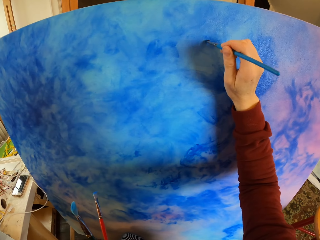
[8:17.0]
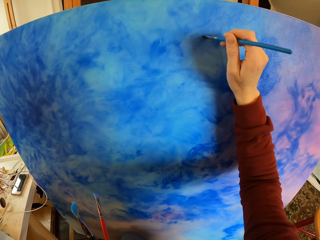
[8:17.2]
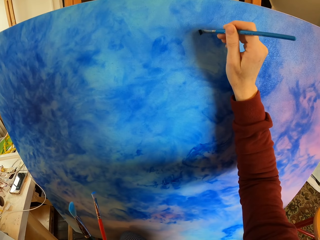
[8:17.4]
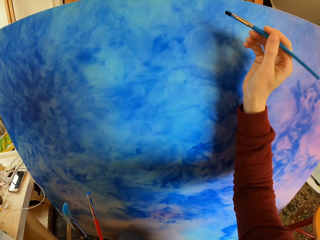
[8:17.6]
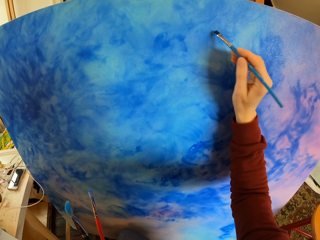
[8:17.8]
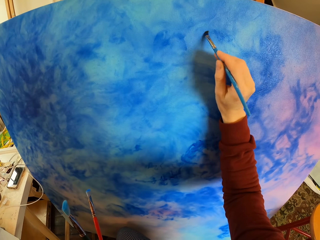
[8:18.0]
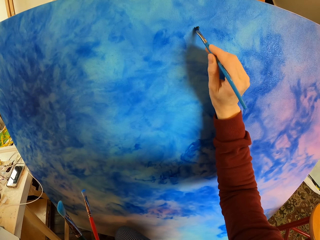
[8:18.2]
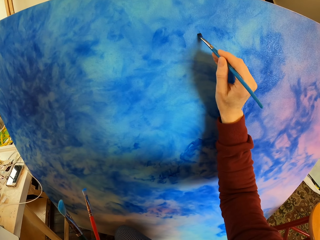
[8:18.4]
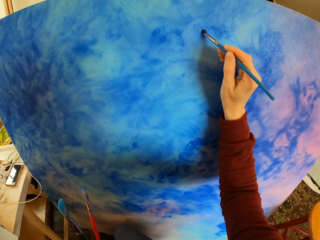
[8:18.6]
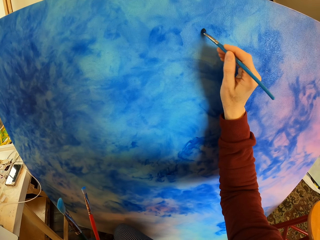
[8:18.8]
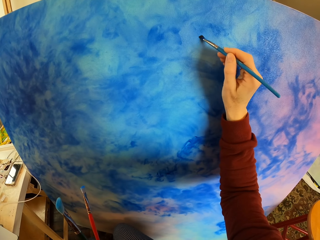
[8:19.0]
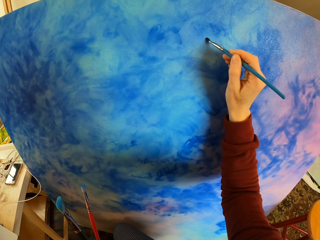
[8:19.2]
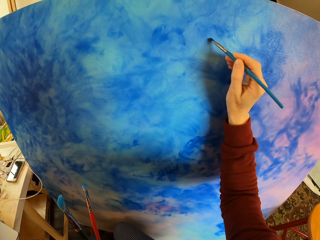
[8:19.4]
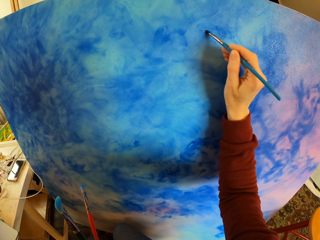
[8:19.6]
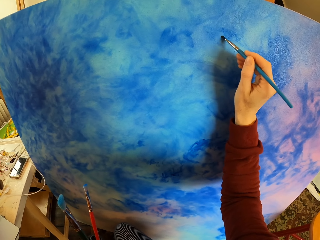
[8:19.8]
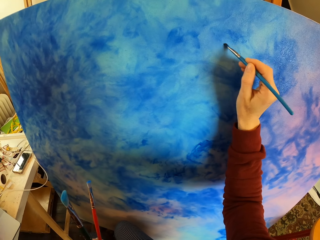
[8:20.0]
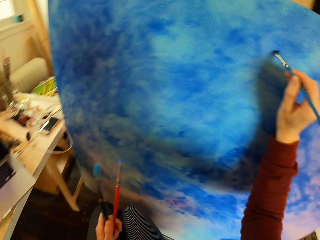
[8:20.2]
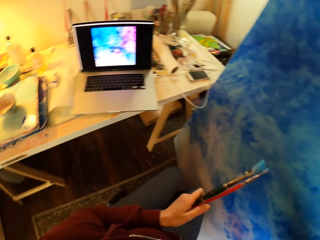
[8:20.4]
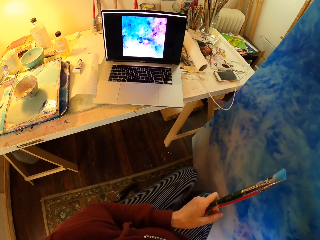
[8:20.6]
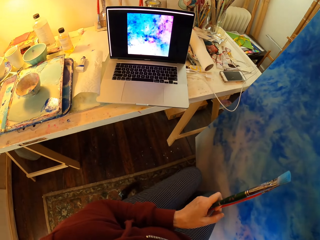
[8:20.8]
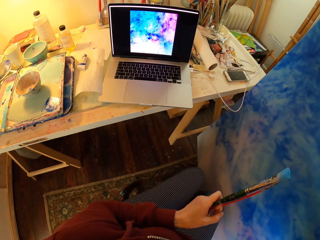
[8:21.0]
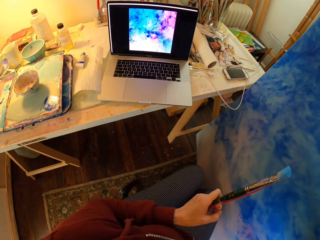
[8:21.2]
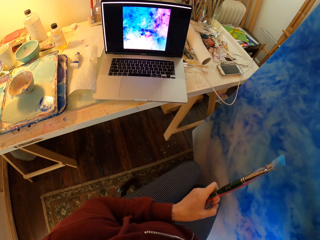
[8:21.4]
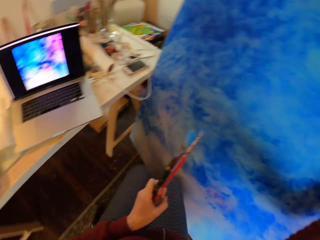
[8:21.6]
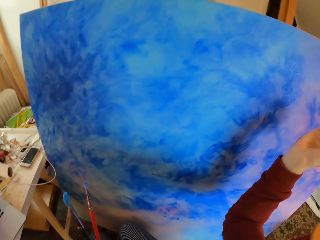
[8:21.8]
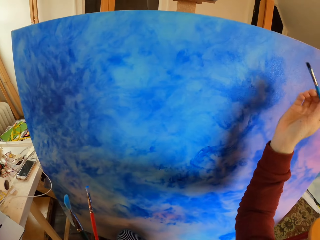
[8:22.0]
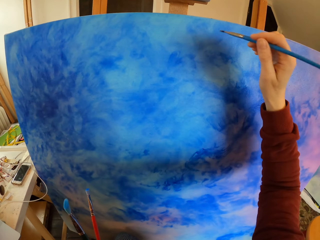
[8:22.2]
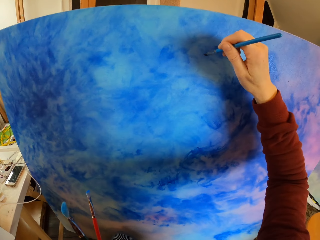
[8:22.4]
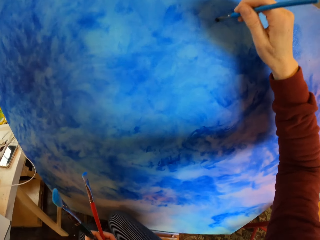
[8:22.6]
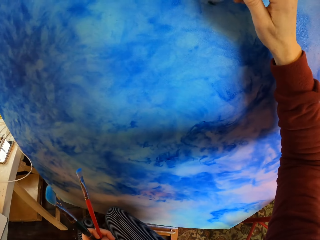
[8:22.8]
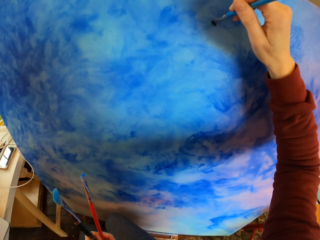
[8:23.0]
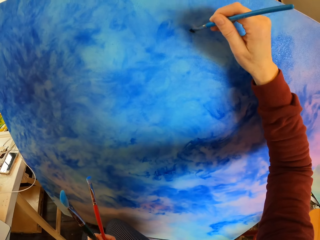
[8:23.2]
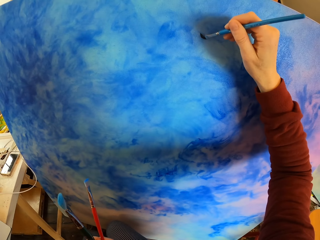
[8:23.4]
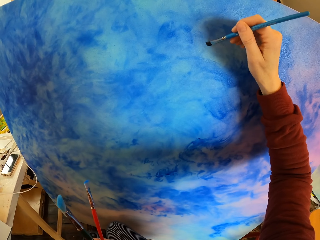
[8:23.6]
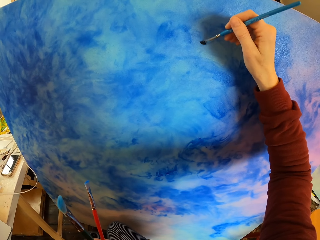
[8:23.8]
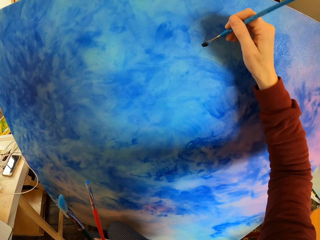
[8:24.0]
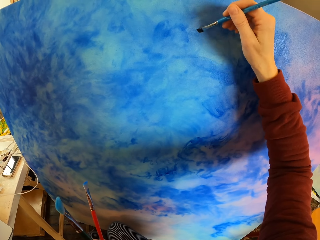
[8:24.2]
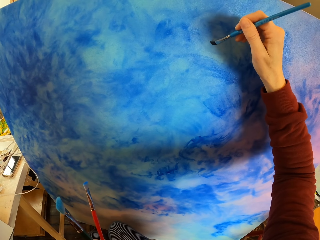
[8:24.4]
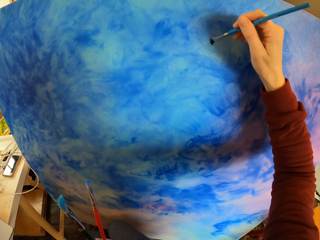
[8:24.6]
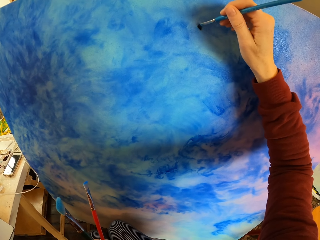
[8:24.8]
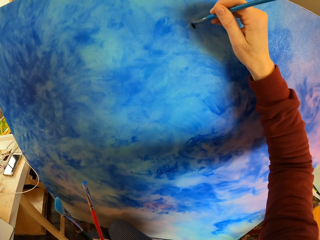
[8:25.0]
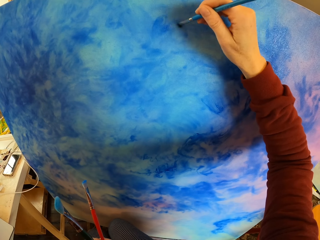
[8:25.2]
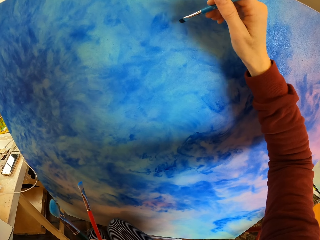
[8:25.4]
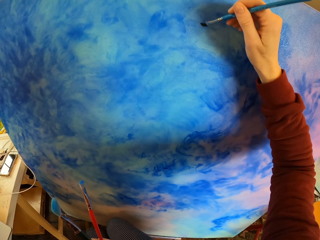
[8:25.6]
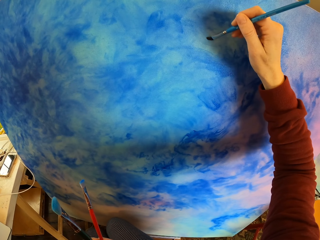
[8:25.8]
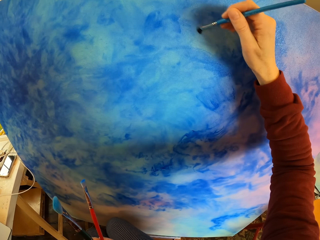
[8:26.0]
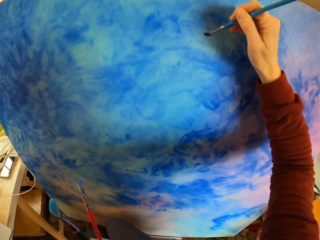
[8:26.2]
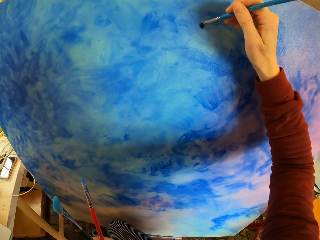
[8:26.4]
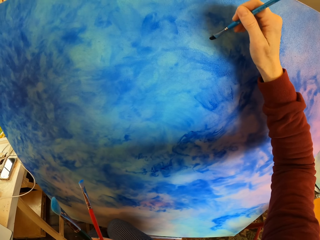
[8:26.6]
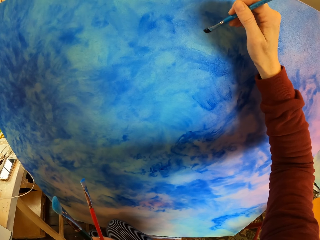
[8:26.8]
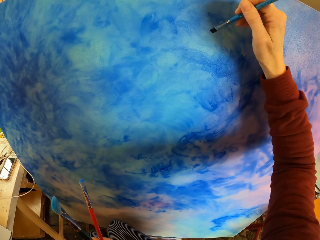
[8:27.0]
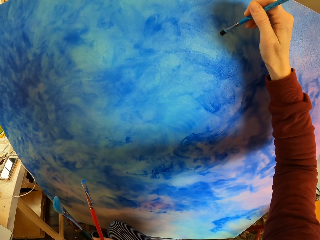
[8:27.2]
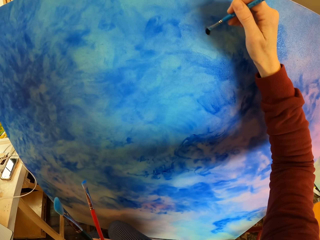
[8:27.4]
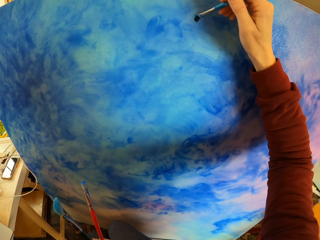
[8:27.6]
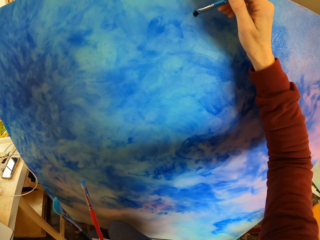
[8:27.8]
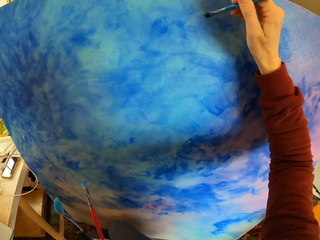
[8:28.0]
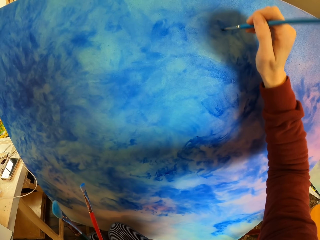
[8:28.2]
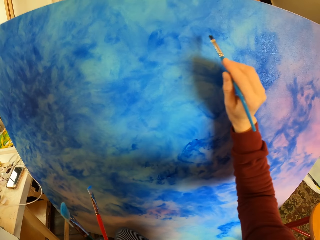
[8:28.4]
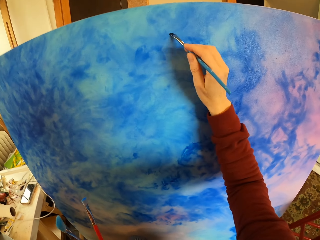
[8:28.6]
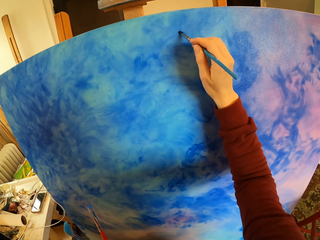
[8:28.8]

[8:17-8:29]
The camera wearer draws with the paintbrush. They look at the laptop. They draw with the paintbrush. They paint the picture.

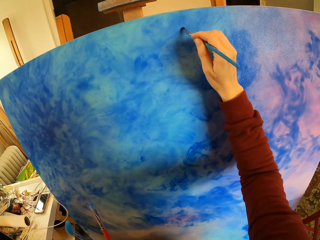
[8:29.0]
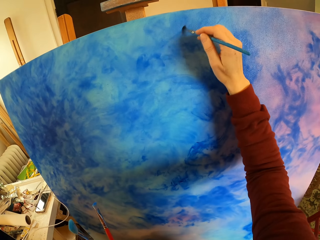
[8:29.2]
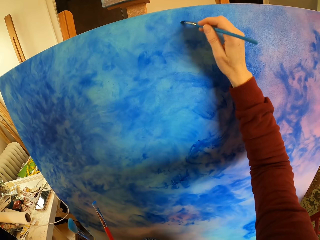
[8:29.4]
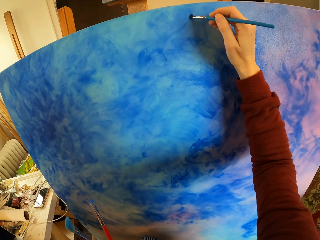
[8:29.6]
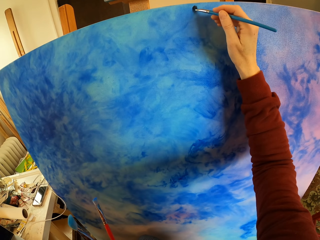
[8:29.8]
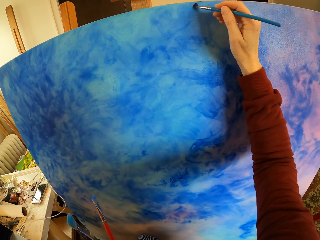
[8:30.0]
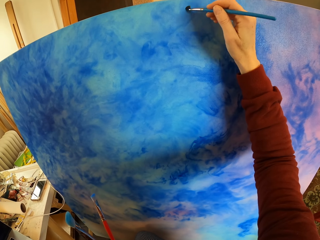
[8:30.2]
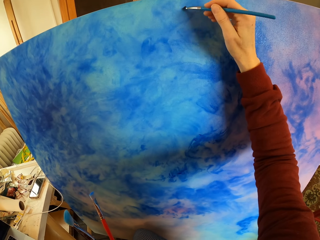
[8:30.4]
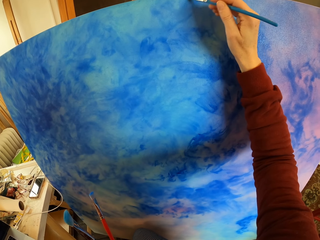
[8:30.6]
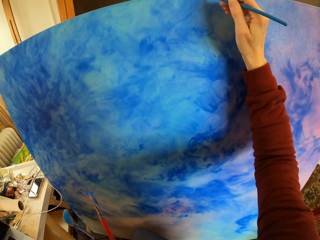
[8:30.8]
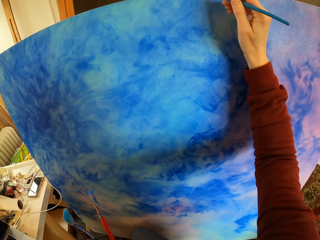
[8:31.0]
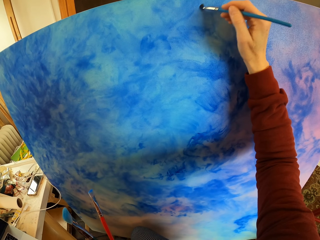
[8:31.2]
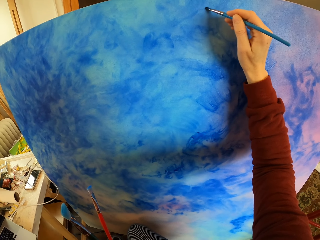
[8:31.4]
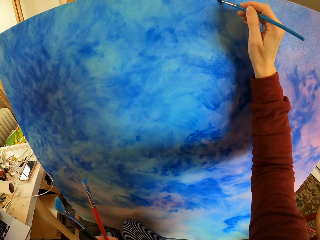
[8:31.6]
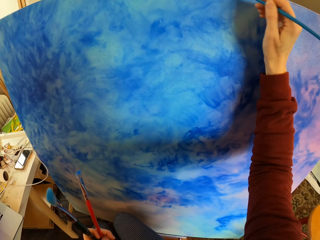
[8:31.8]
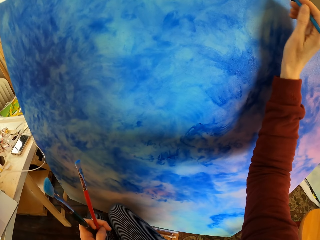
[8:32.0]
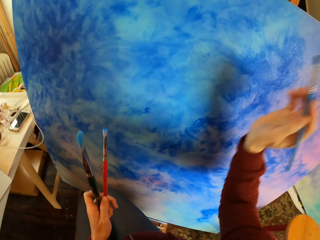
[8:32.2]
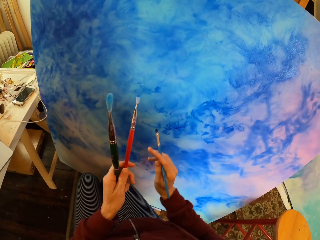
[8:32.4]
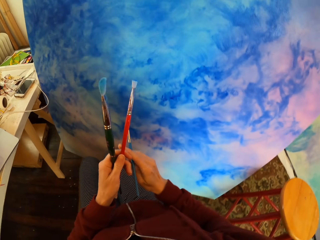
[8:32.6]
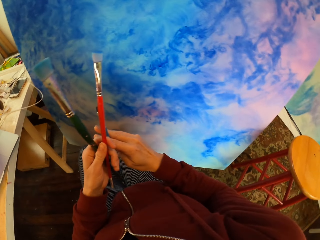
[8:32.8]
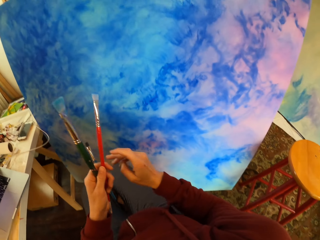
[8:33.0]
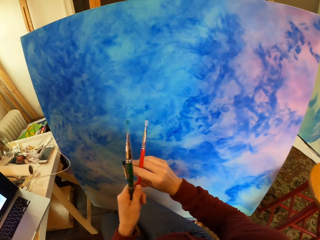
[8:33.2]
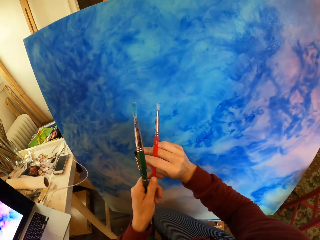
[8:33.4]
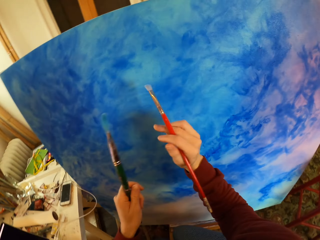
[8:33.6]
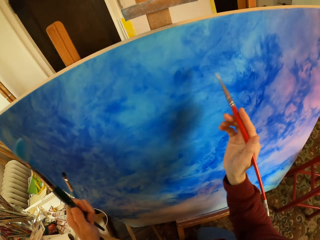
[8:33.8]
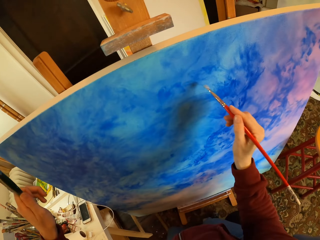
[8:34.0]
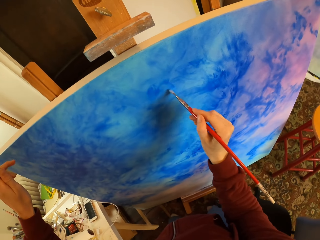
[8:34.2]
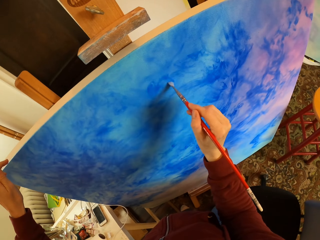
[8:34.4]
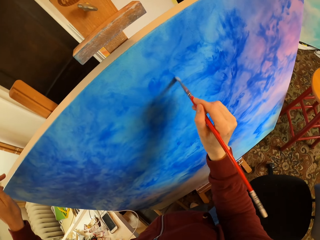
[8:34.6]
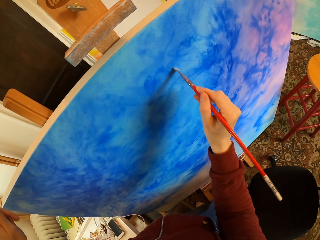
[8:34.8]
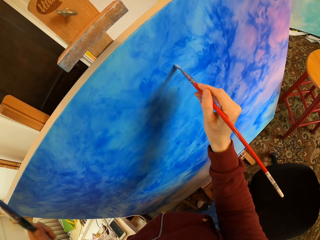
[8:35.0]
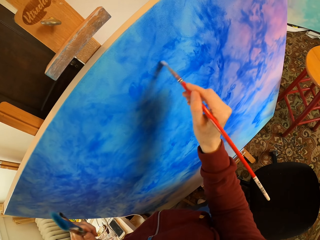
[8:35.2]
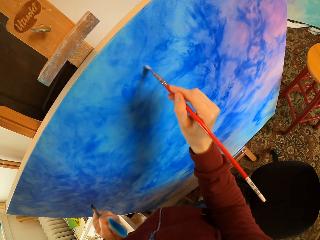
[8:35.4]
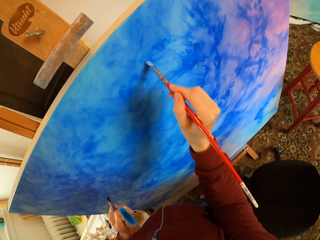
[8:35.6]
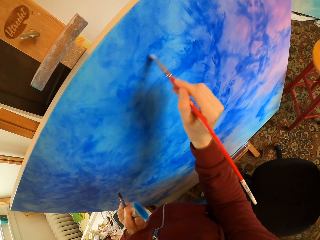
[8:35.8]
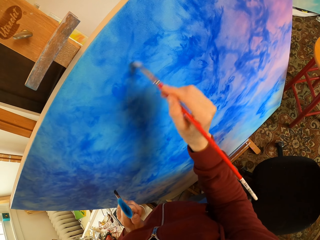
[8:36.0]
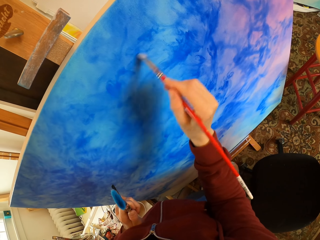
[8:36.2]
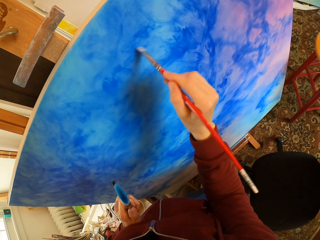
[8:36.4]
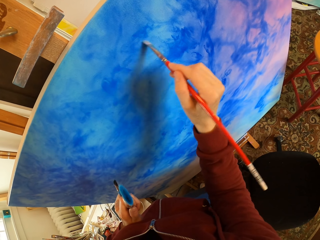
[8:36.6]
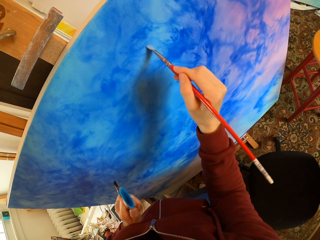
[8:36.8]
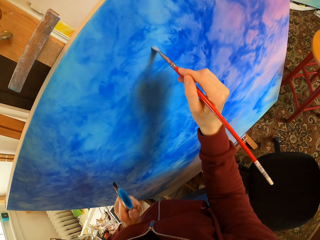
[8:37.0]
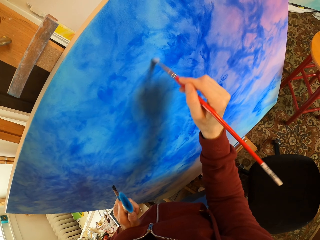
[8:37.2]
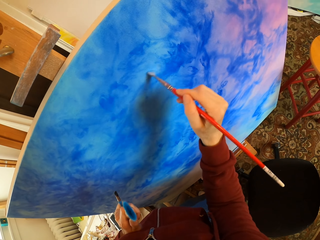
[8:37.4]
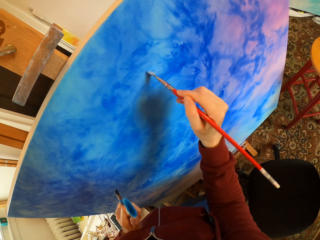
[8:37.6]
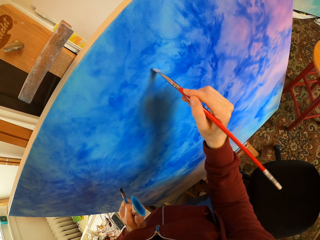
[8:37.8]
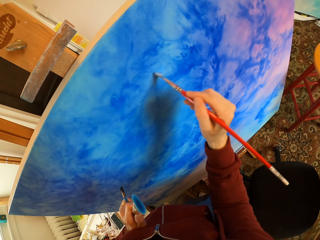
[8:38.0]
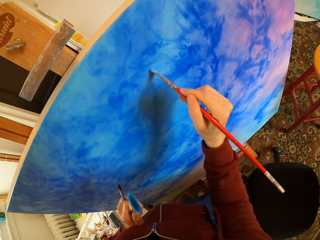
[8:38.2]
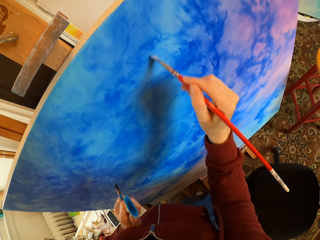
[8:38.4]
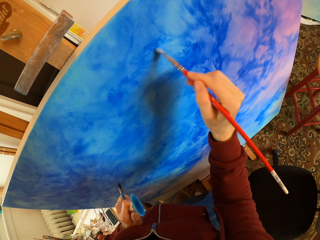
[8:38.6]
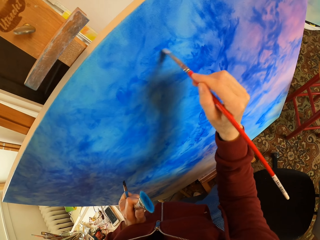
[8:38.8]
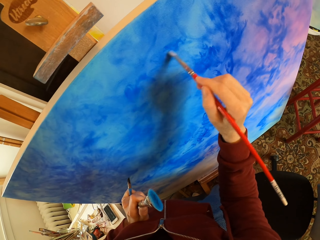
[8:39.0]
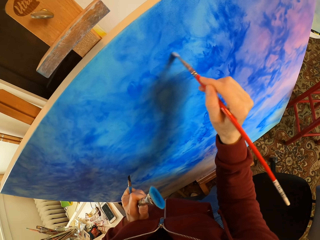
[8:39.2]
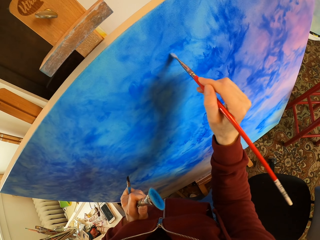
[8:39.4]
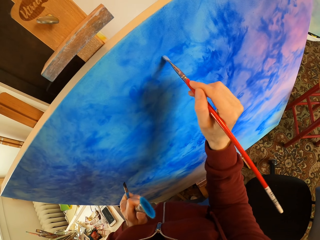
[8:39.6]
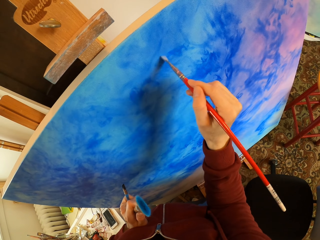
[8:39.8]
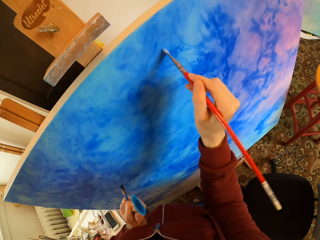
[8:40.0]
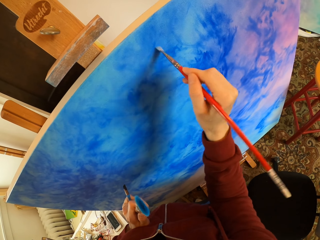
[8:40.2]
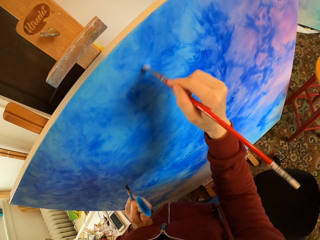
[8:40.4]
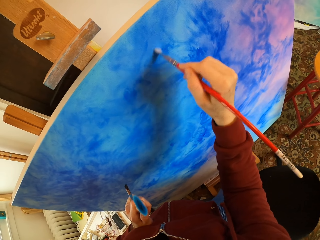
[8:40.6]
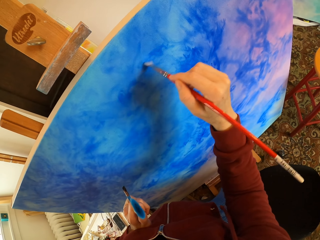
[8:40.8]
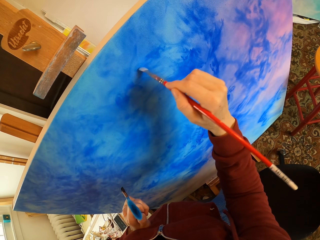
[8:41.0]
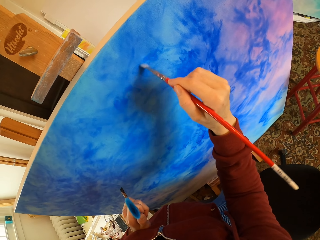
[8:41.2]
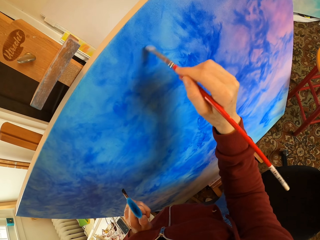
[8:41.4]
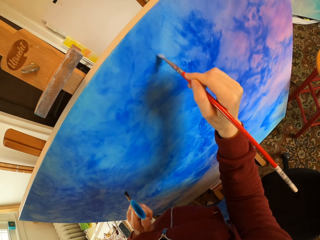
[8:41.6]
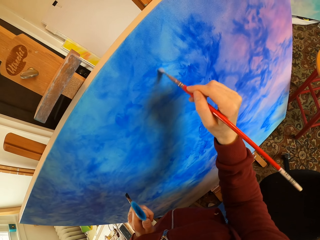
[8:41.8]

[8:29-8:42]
The camera wearer switches the paintbrush. They polish the paint on the art. They stand in the room. They paint the picture.
